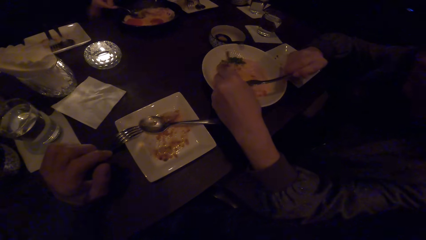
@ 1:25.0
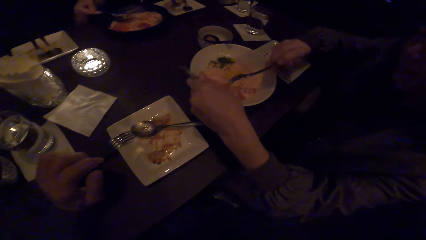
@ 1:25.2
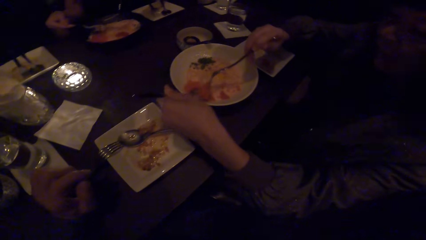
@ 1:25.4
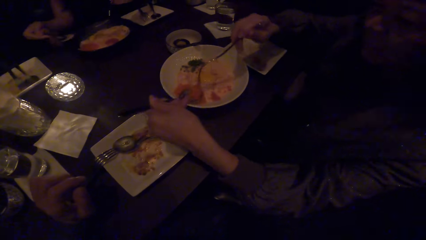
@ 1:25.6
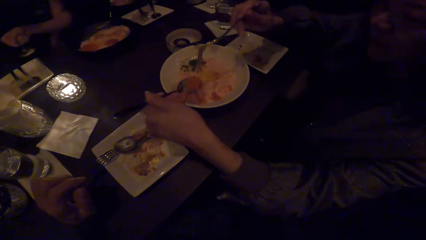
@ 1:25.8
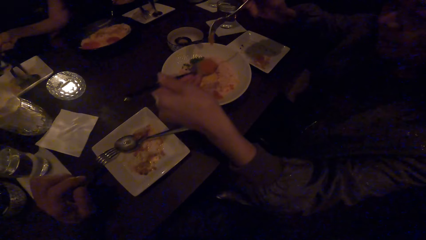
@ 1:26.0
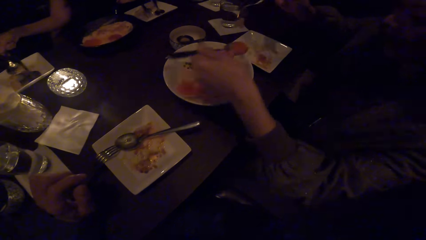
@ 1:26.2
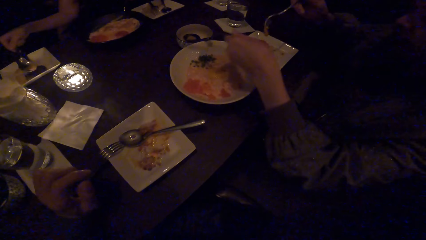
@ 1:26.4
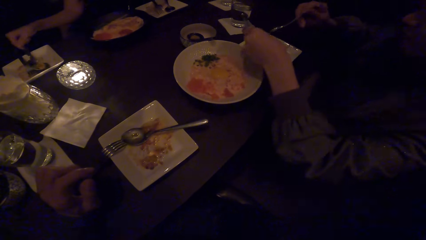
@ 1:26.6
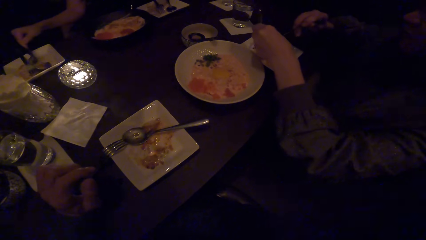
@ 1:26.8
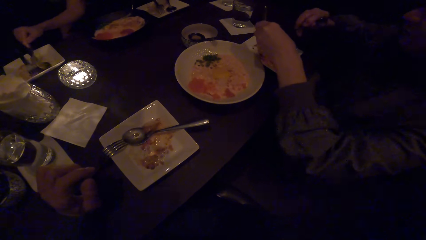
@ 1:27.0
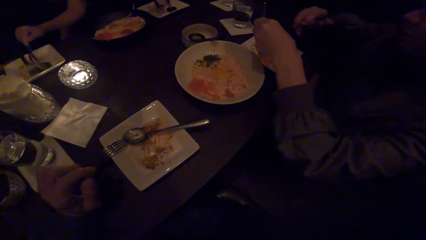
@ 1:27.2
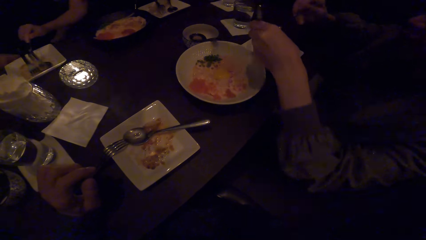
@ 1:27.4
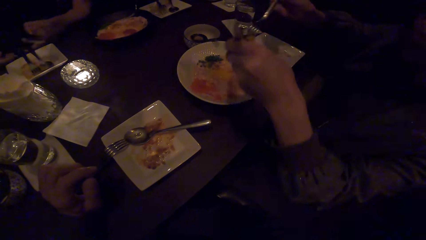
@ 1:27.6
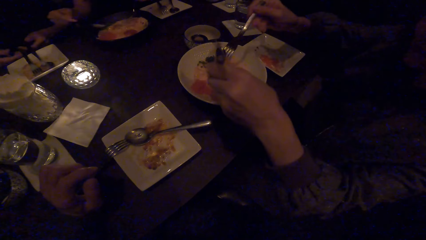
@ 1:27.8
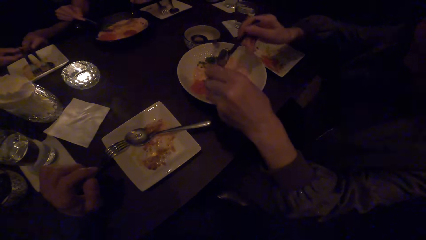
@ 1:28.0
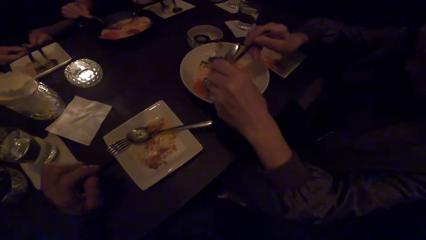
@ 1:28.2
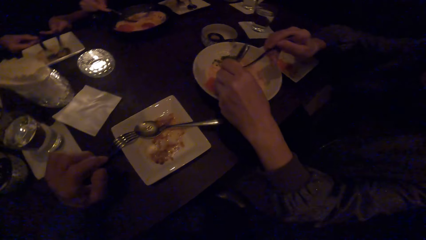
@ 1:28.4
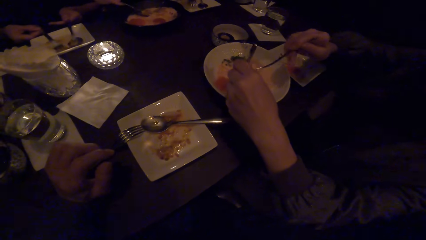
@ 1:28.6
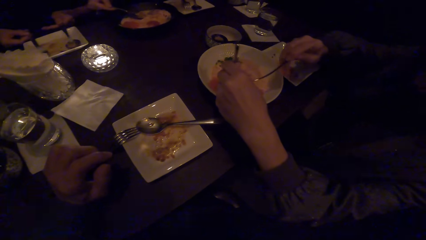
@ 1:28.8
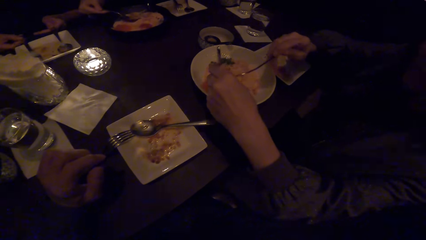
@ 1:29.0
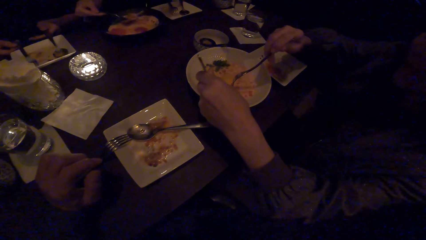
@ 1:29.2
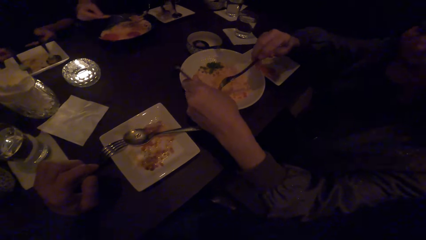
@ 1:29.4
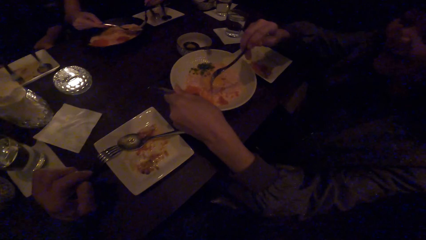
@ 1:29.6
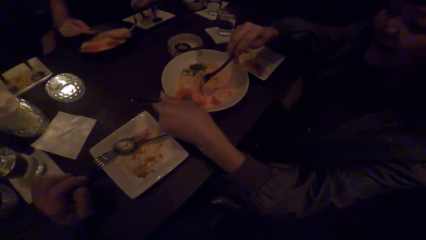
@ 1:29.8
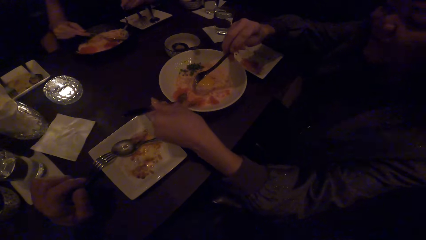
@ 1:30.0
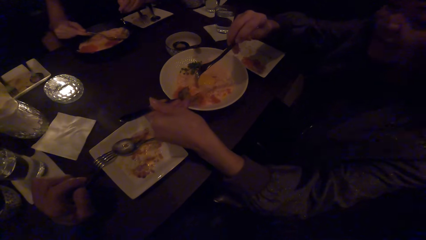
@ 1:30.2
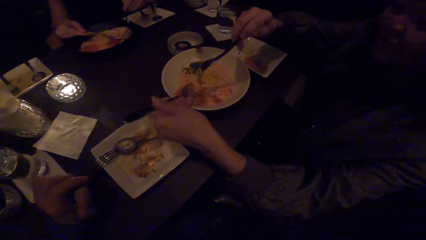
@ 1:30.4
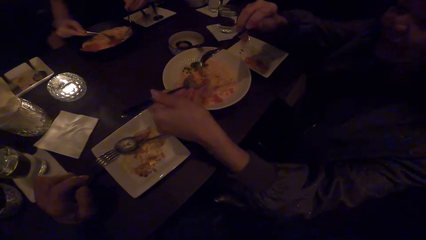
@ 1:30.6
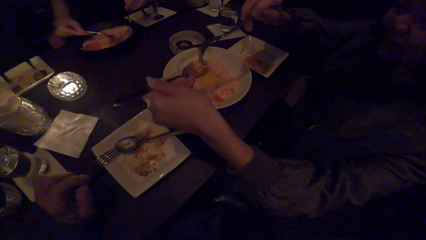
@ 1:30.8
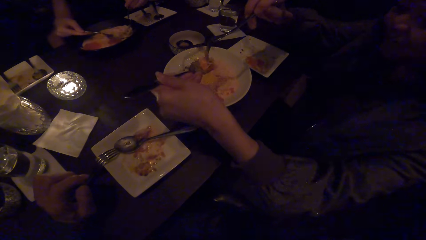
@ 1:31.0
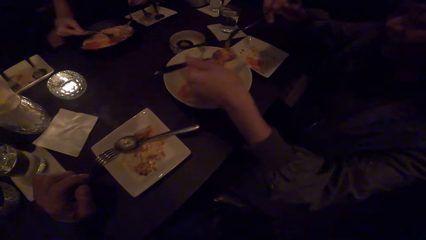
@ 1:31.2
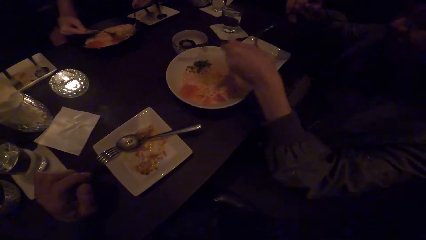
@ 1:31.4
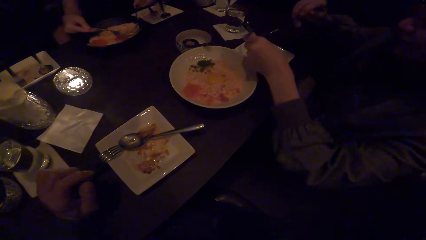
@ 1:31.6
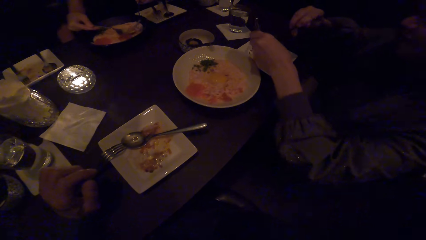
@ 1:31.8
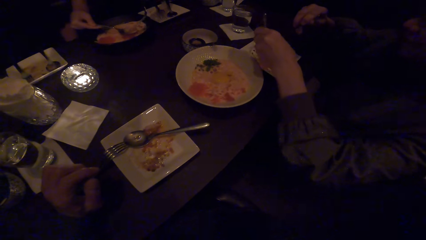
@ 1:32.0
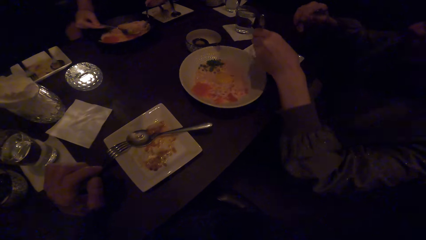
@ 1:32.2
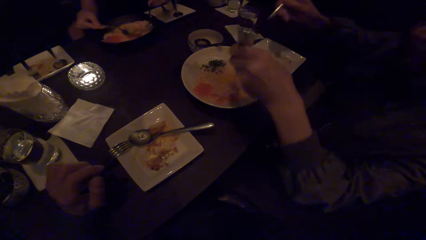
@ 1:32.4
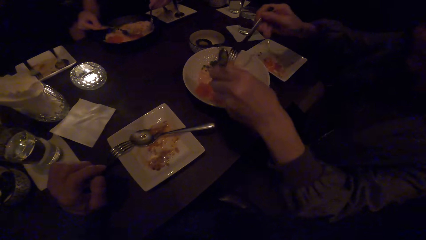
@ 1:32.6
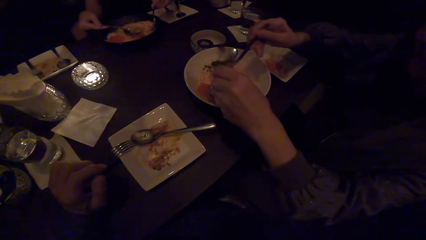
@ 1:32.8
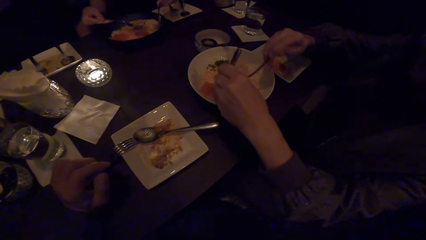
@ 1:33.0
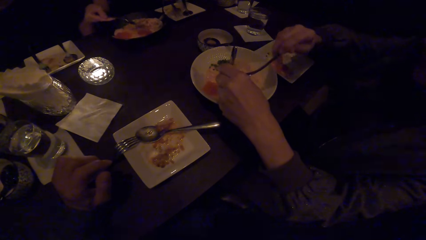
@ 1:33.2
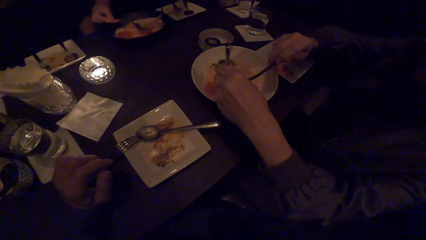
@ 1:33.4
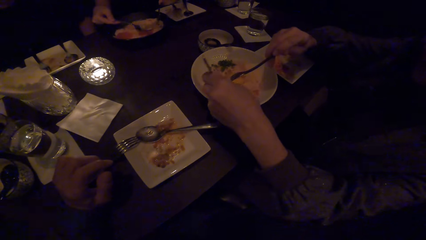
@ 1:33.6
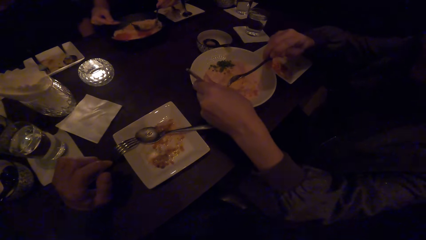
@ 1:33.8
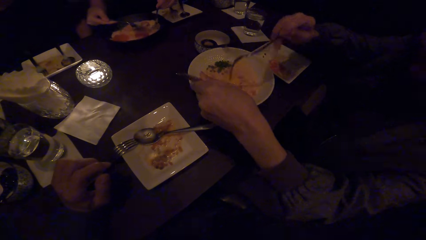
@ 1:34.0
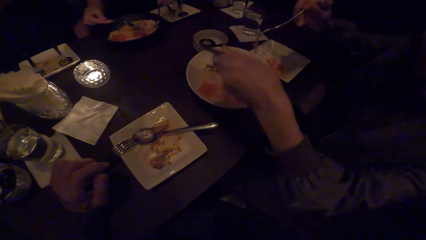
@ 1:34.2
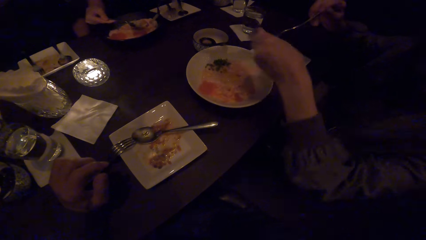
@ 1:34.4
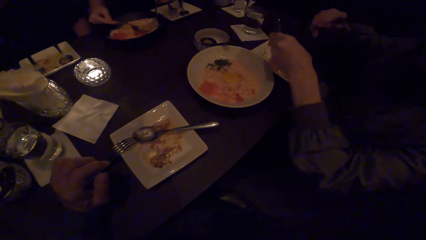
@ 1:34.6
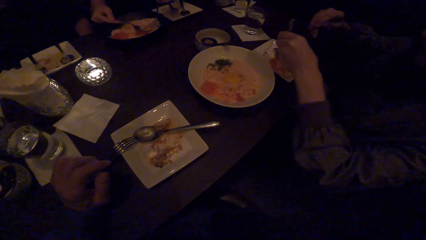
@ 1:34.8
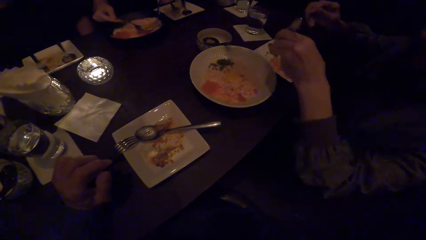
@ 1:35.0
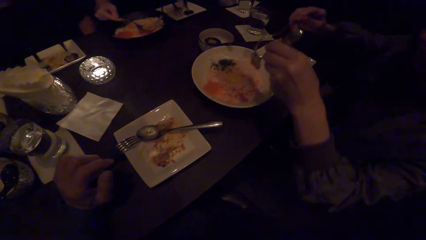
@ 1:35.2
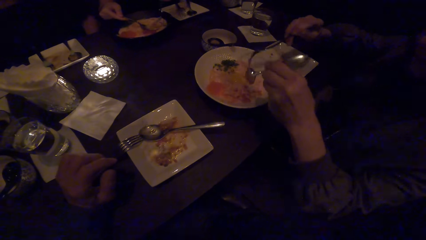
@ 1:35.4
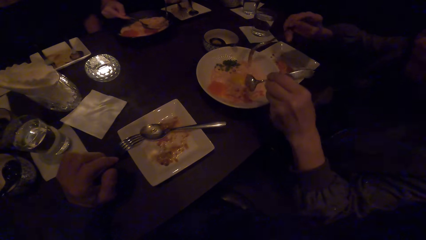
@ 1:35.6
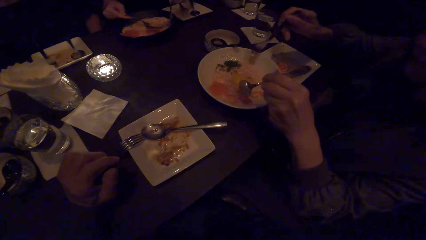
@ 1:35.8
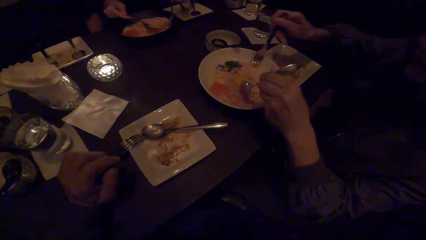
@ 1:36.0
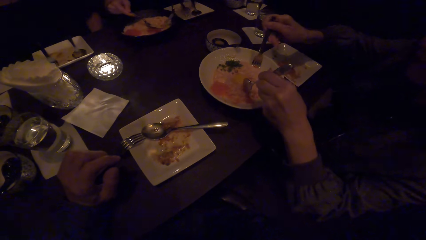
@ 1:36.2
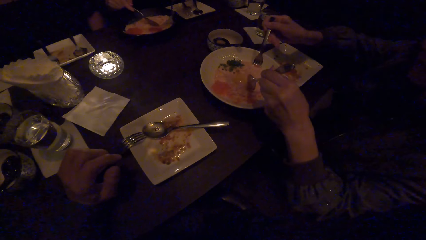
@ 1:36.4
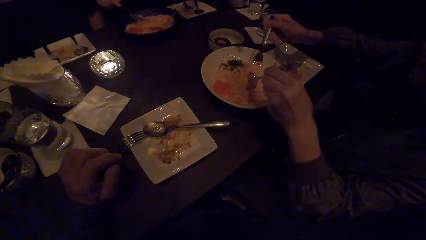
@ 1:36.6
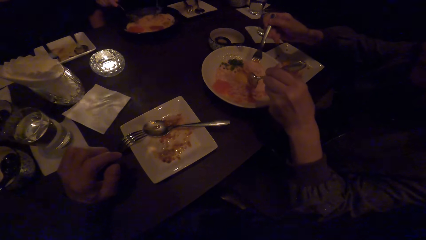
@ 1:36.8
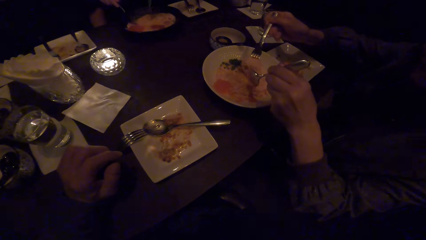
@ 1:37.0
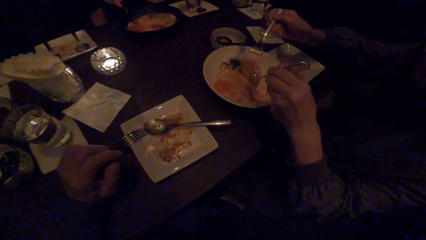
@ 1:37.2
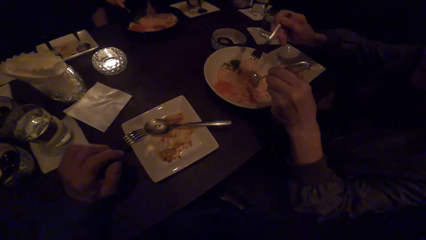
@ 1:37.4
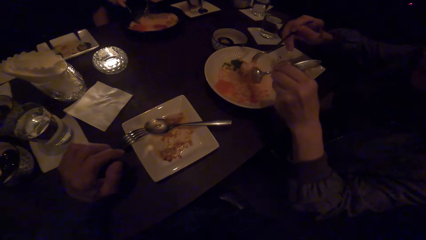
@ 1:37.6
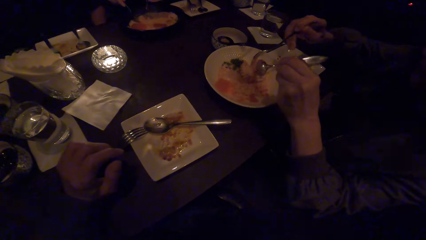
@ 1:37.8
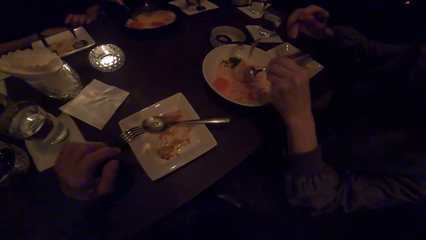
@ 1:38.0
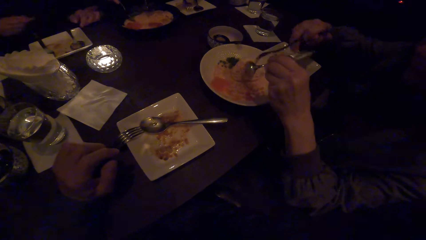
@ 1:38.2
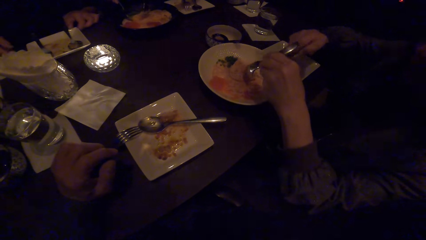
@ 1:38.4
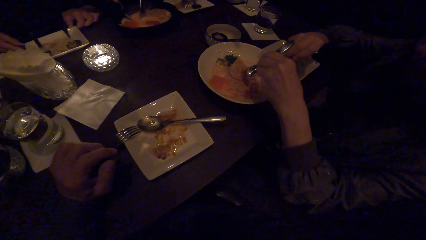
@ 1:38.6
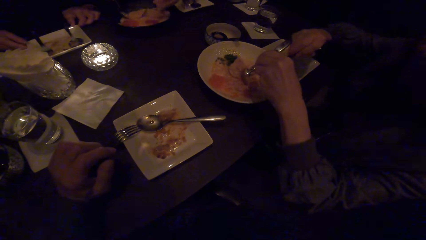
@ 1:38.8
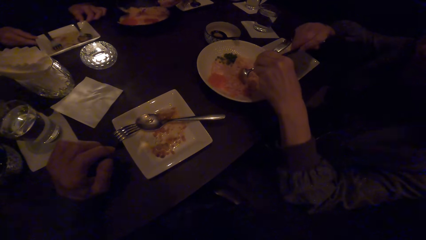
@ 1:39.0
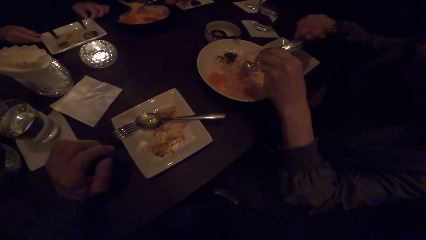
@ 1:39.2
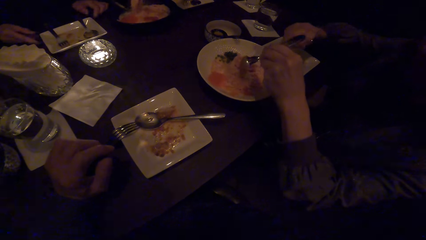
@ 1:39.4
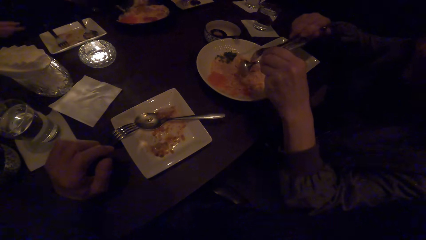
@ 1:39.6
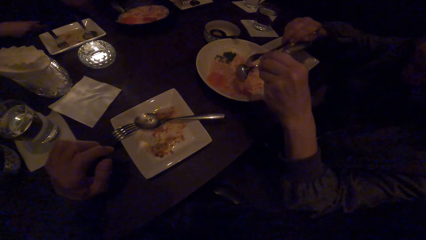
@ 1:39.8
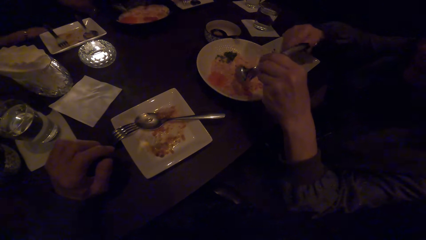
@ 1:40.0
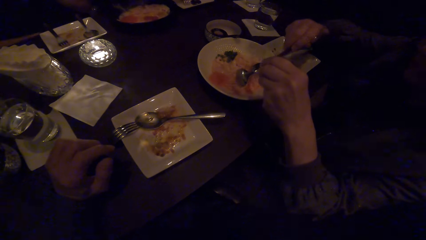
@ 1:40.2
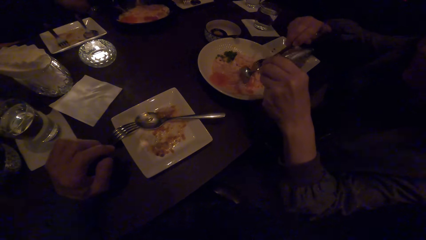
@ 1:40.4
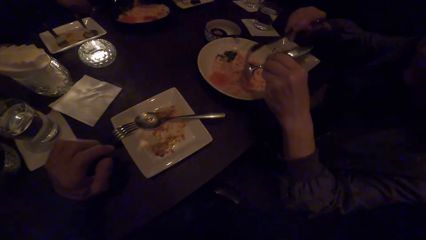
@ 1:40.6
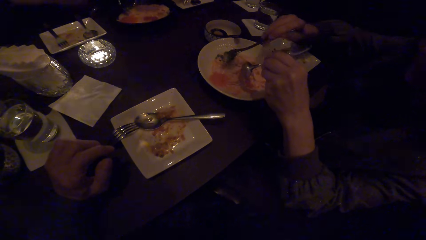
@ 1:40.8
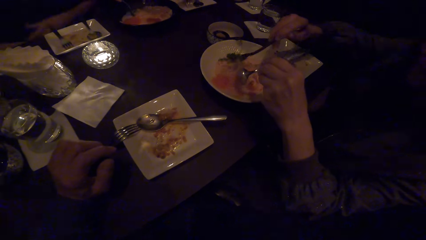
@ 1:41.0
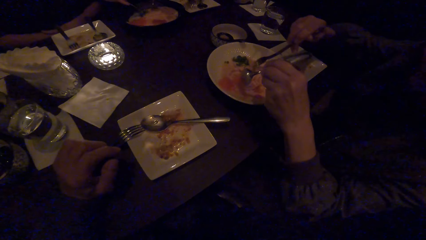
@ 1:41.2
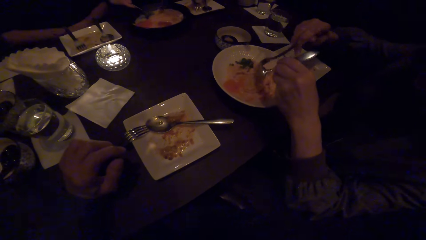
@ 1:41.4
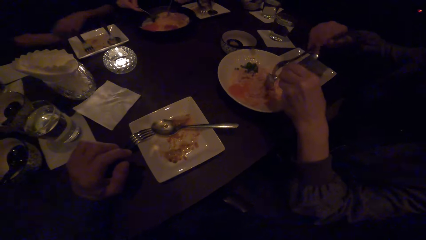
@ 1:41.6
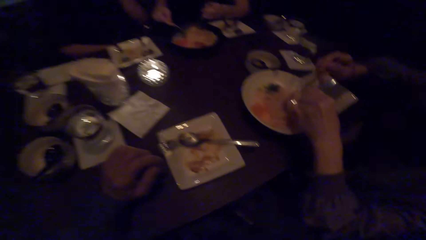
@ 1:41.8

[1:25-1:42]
The camera wearer looks at a woman. The woman converses with the camera wearer. The camera wearer converses with the woman.
